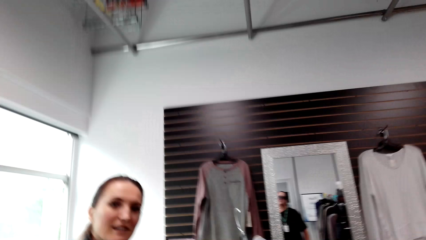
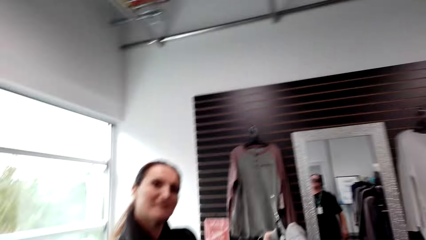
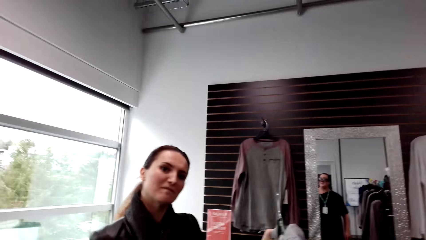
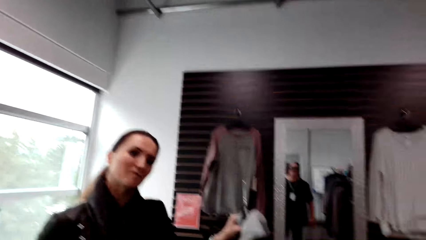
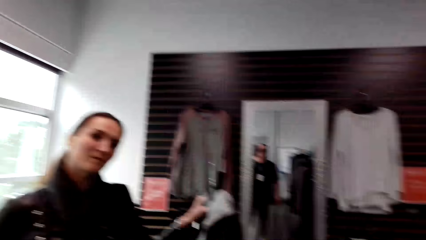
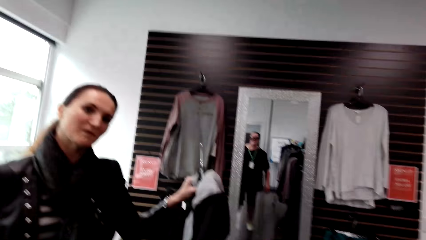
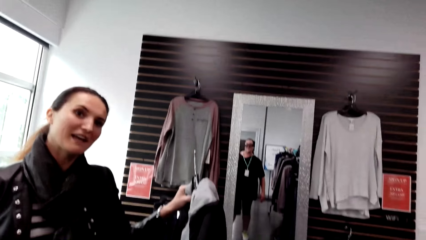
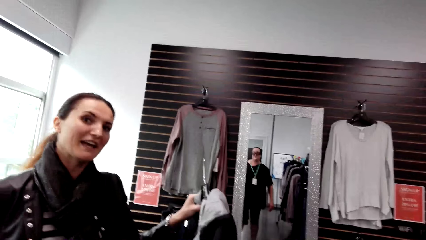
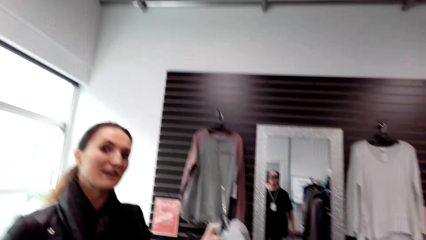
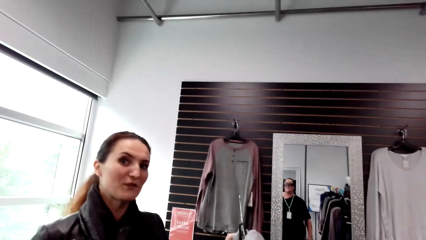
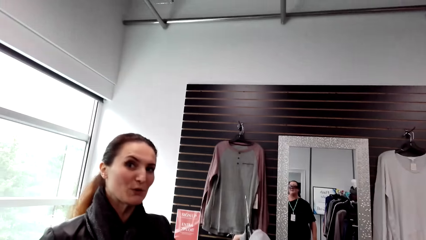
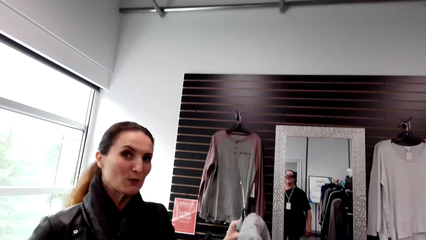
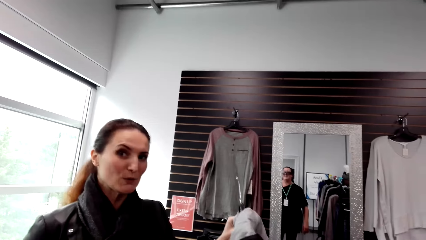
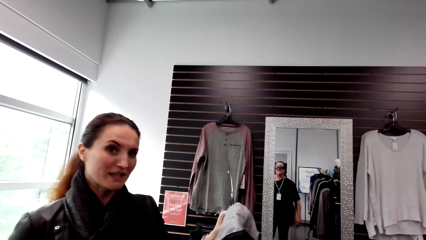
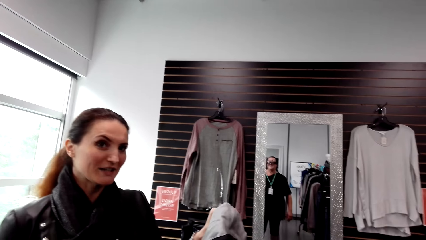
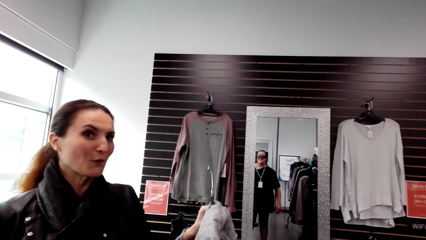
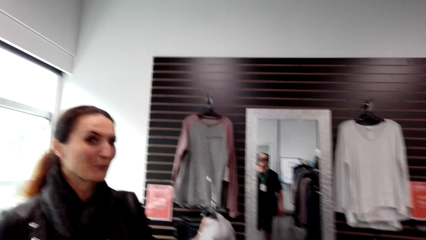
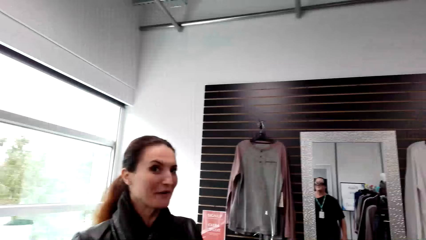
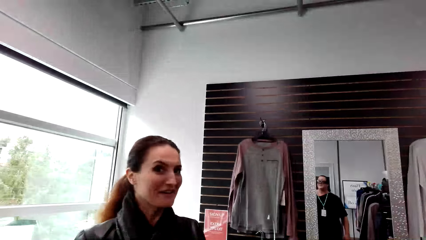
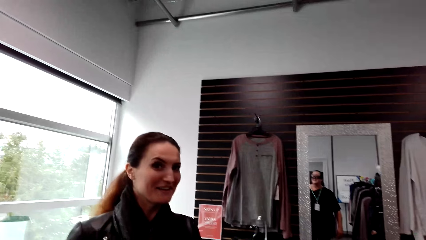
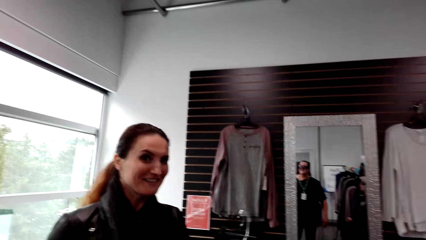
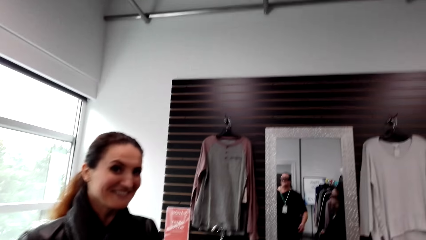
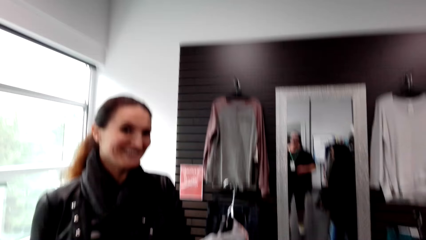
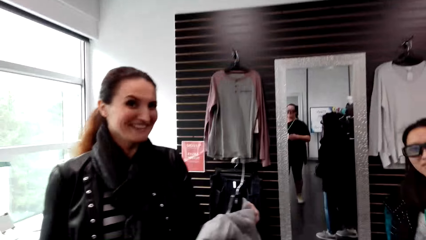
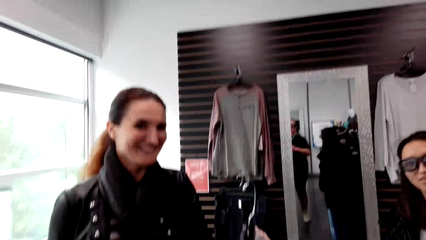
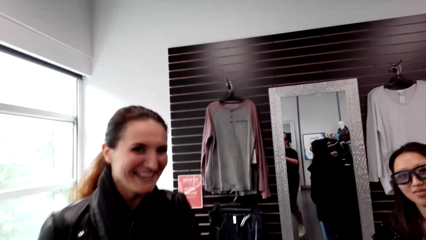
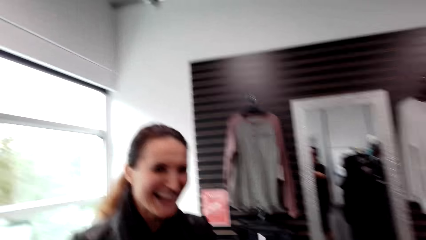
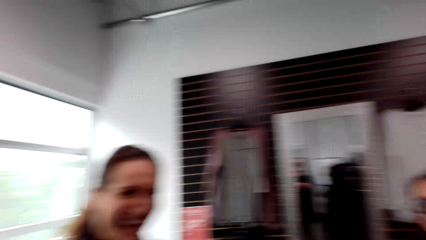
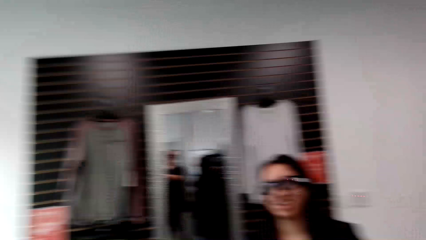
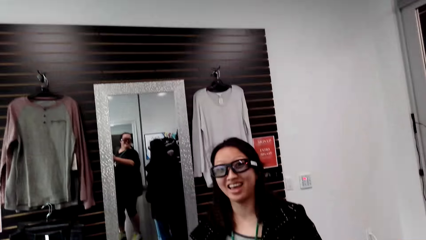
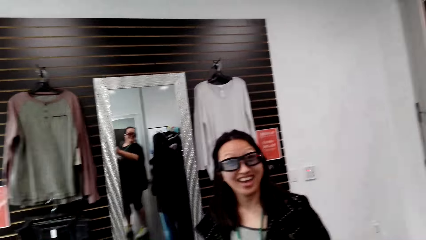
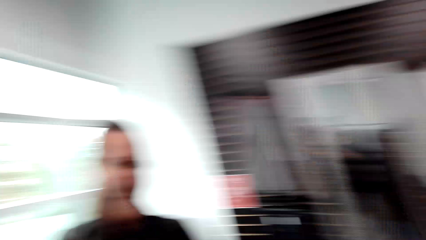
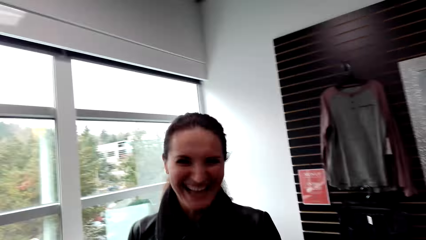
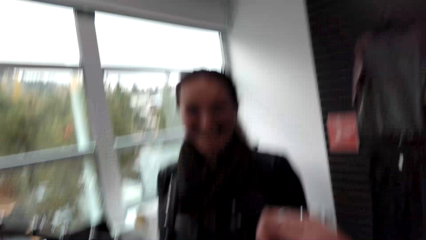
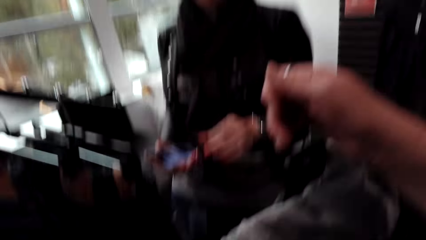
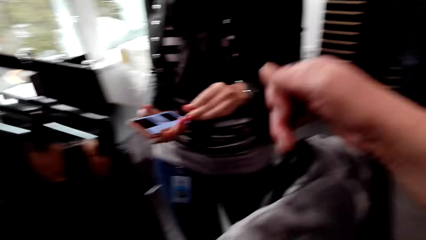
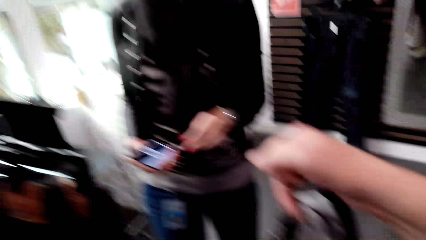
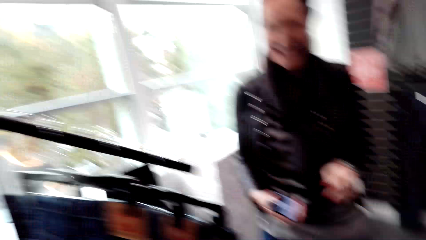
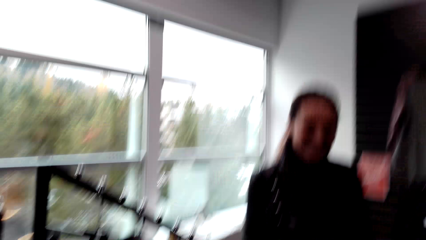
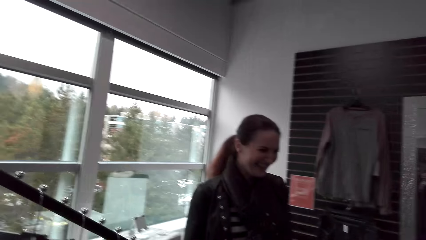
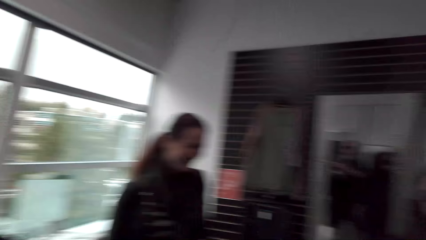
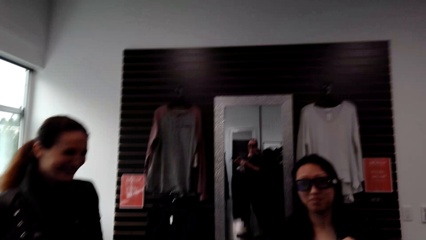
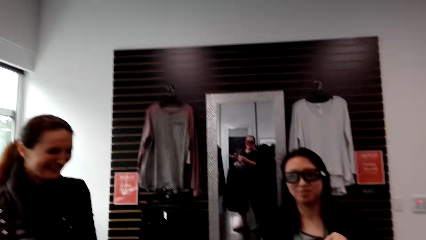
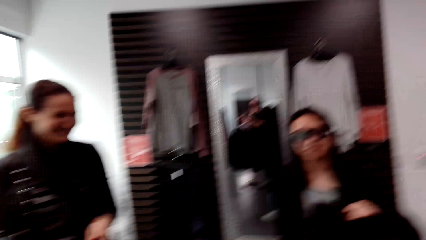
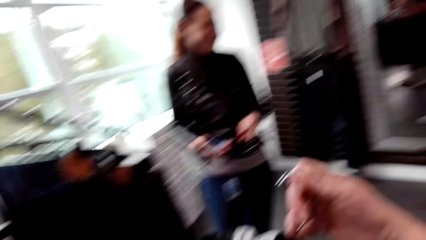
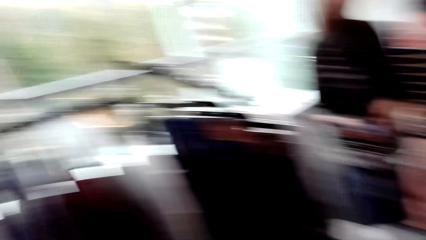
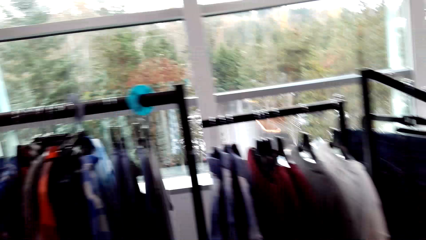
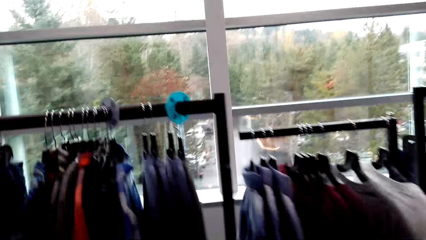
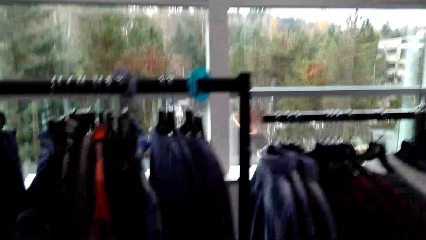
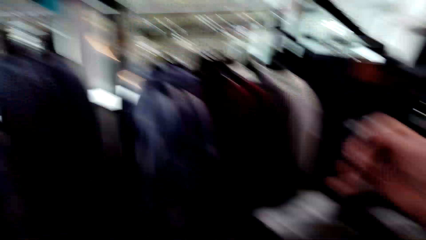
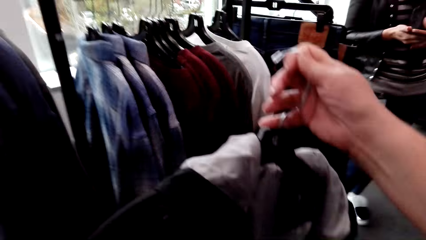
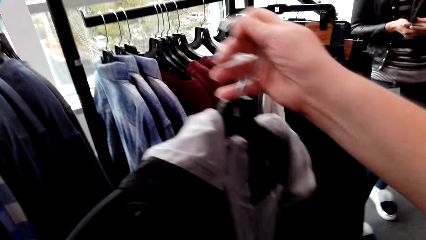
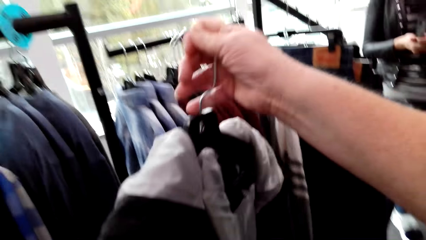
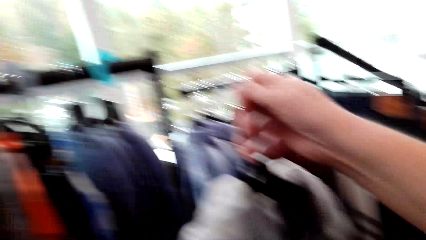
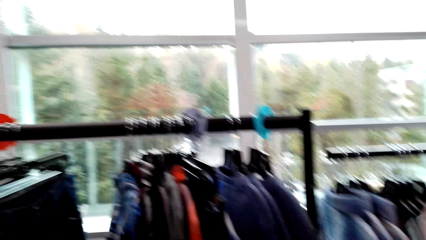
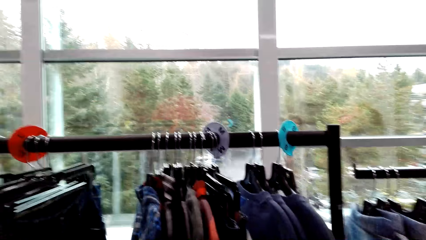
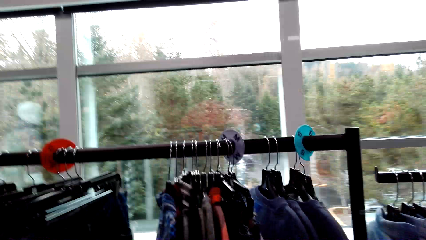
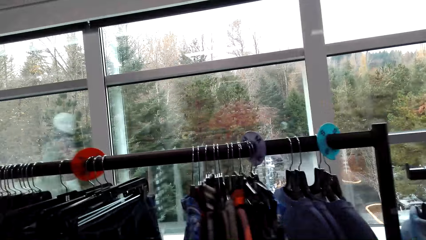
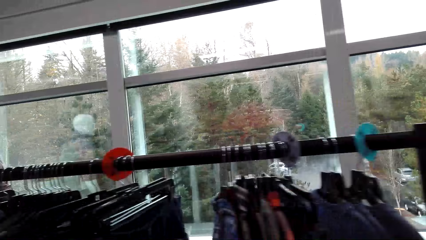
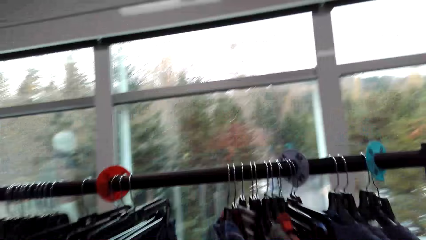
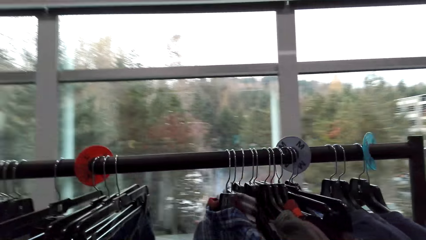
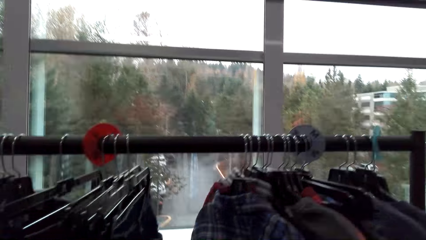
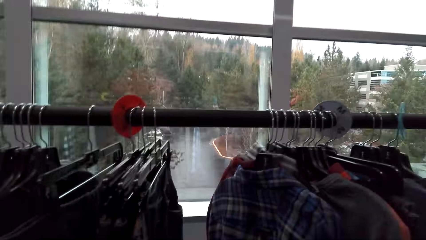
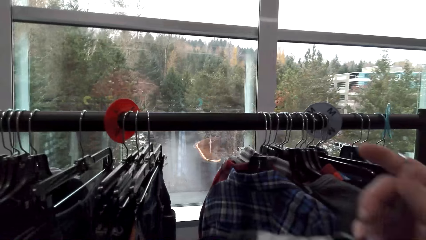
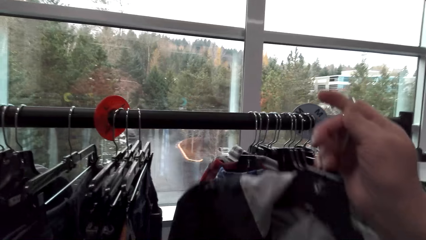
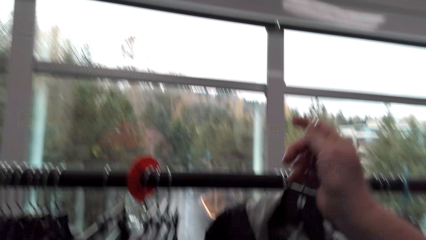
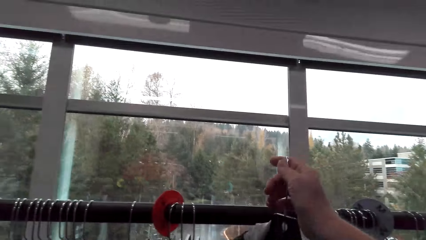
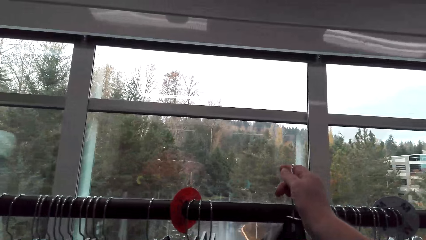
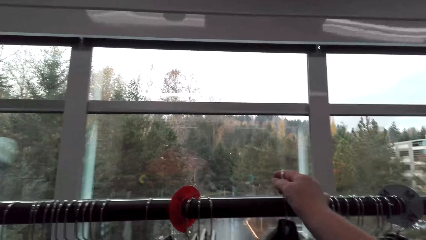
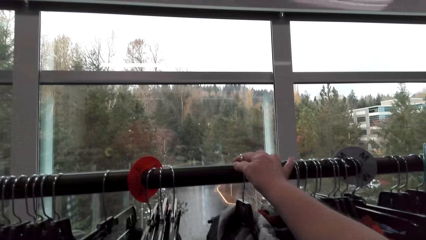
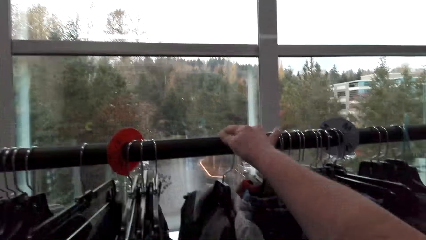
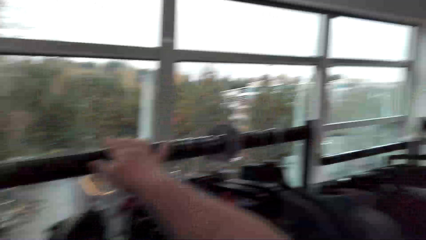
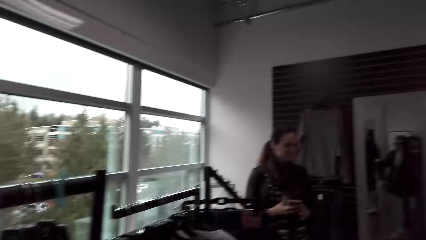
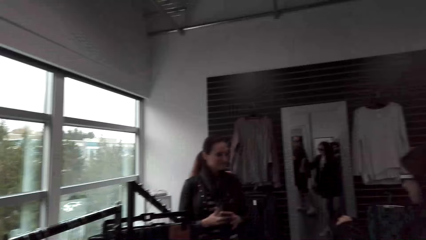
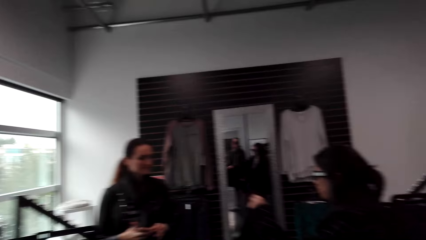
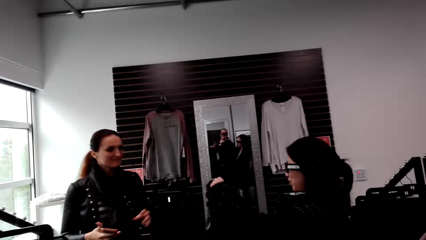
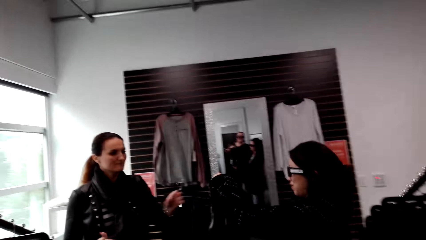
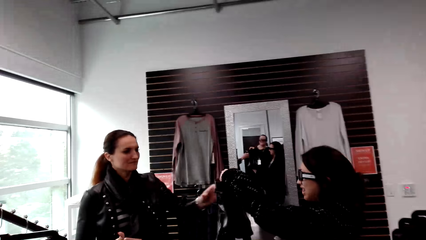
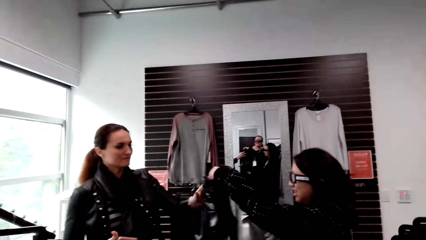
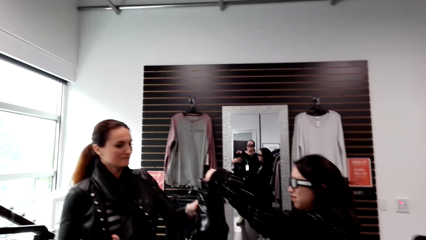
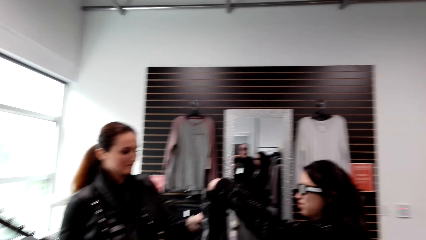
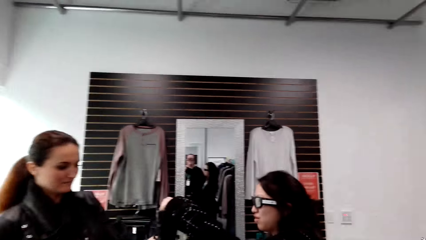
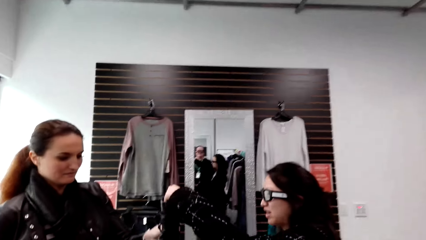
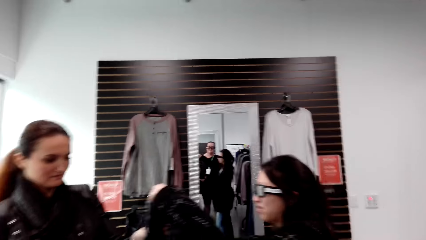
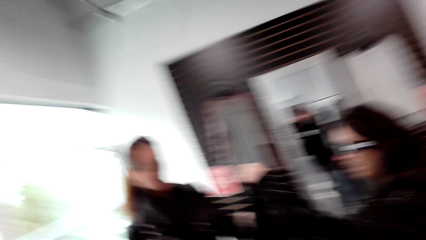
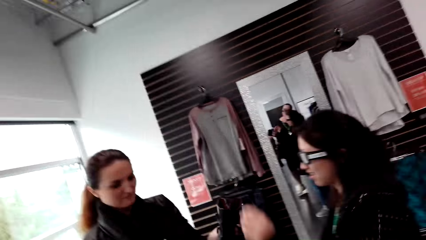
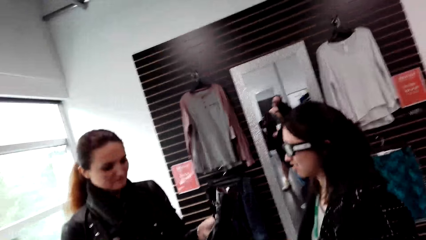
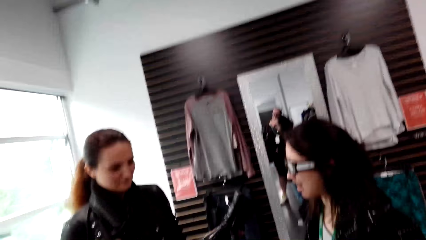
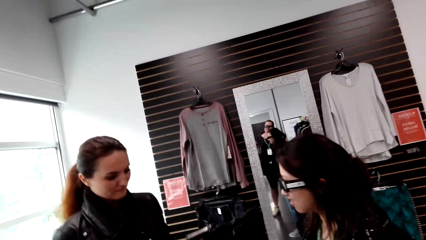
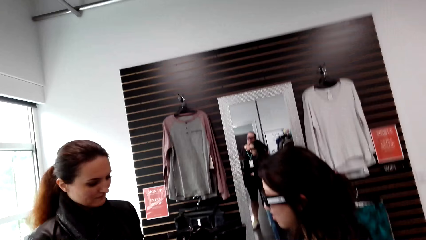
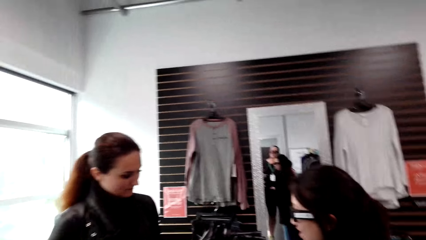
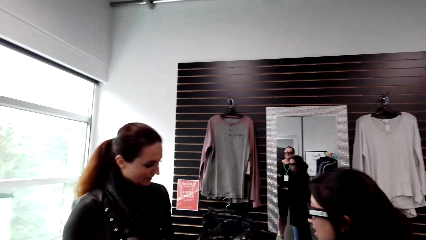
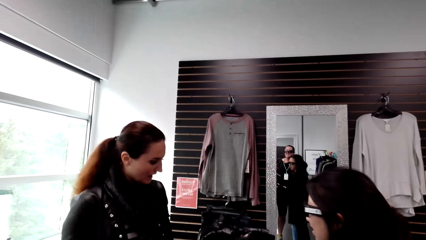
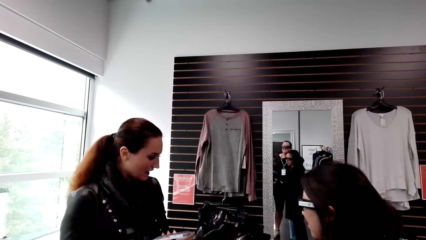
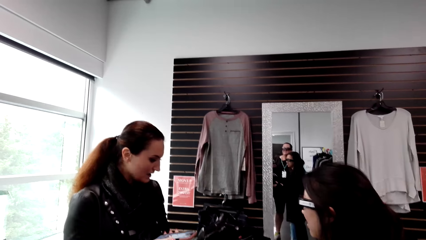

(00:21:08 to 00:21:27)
The camera wearer speaks to a woman. Another woman speaks to the camera wearer. The camera wearer speaks to the first woman. They laugh. The other woman laughs. The first woman laughs. The camera wearer speaks to the first woman. They walk in the clothes store. They return the jacket on the hanger to the rack stock. They speak to the other woman. The other woman gives the shoes to the first woman. The camera wearer laughs.
